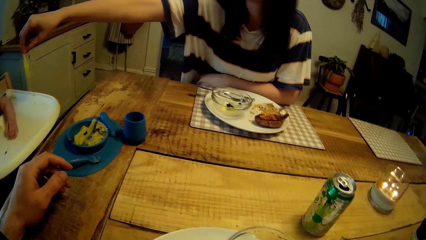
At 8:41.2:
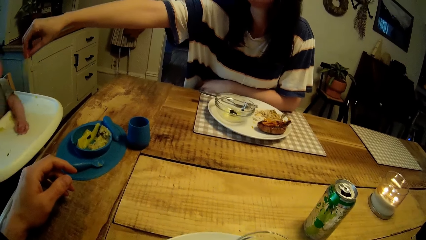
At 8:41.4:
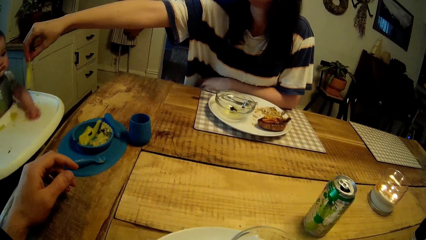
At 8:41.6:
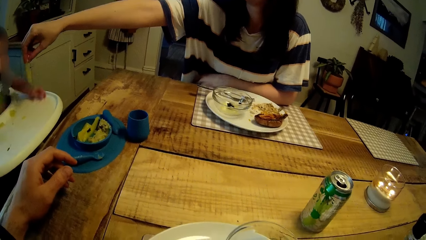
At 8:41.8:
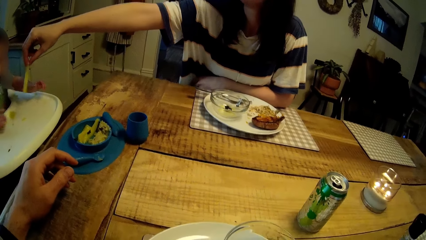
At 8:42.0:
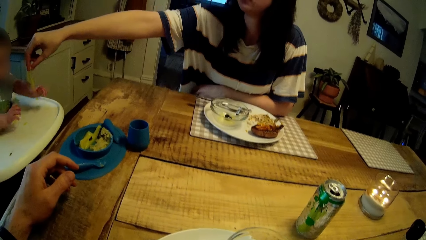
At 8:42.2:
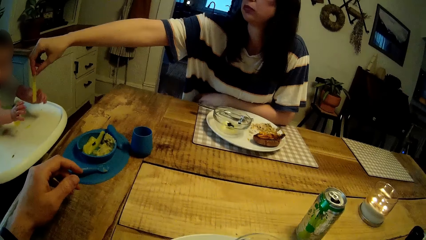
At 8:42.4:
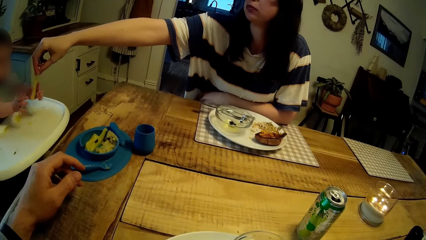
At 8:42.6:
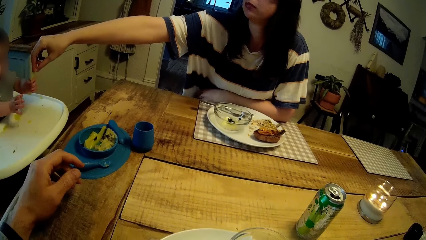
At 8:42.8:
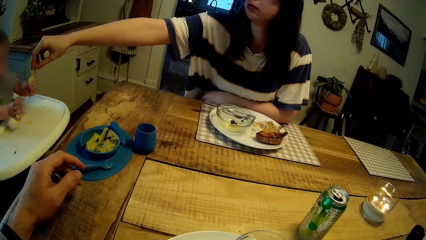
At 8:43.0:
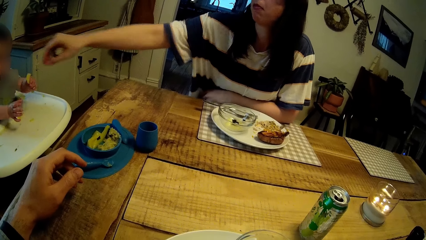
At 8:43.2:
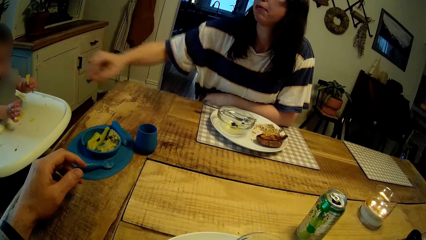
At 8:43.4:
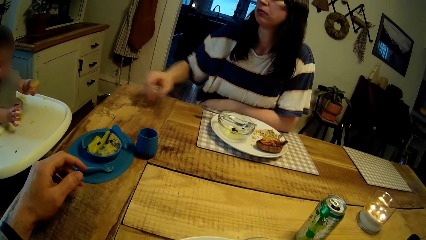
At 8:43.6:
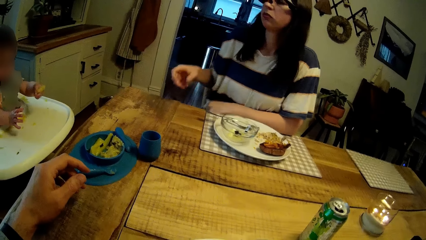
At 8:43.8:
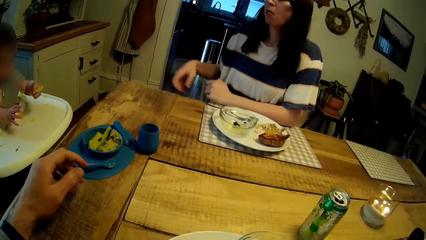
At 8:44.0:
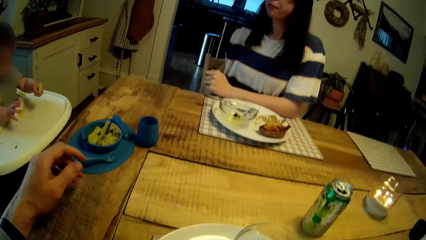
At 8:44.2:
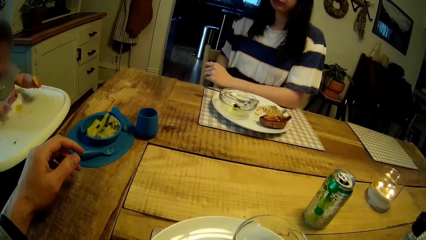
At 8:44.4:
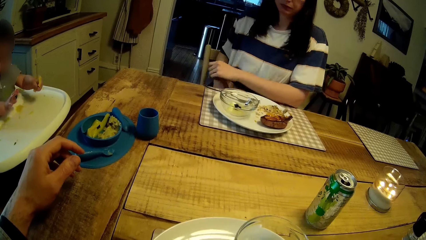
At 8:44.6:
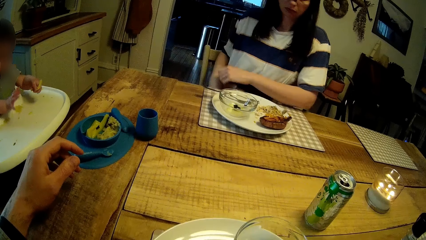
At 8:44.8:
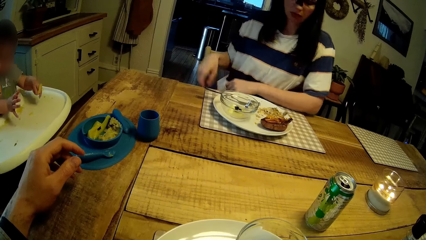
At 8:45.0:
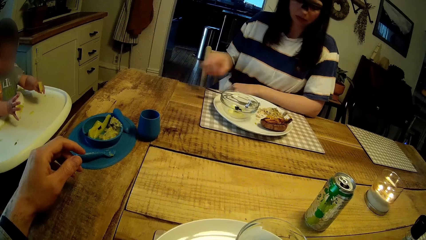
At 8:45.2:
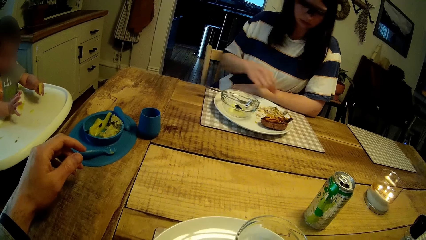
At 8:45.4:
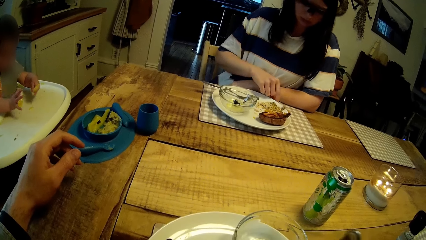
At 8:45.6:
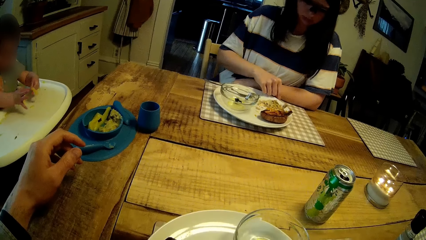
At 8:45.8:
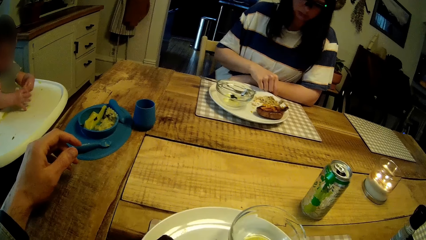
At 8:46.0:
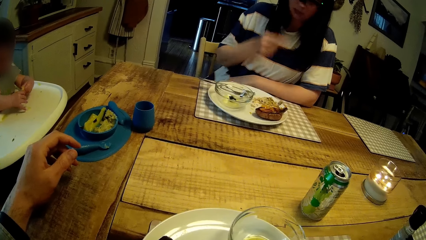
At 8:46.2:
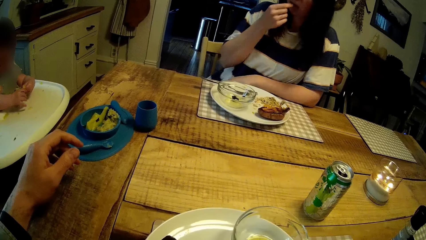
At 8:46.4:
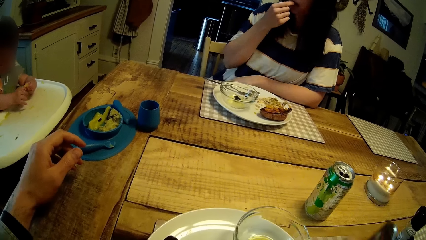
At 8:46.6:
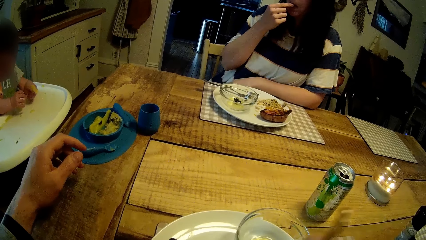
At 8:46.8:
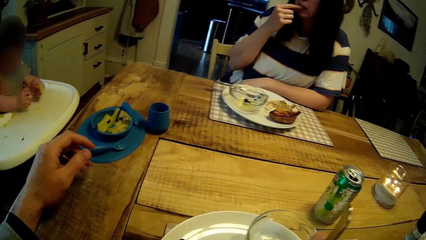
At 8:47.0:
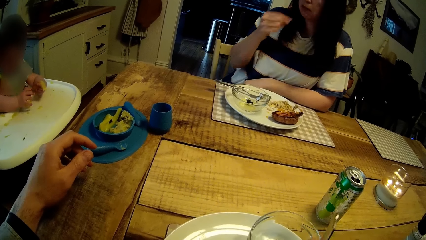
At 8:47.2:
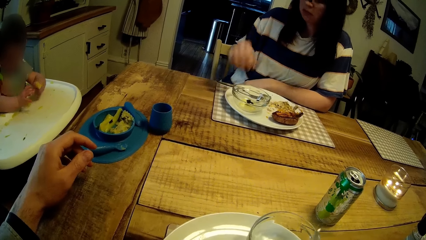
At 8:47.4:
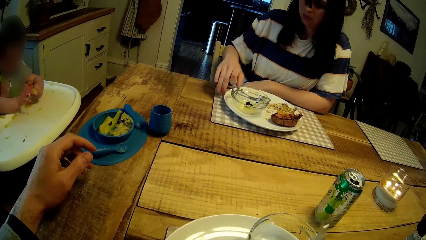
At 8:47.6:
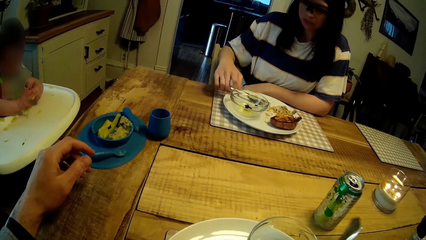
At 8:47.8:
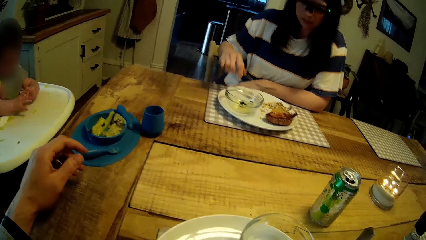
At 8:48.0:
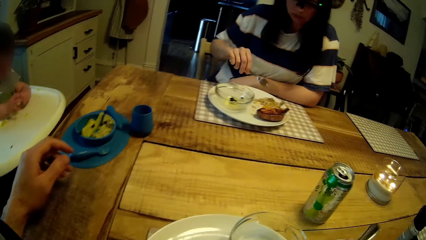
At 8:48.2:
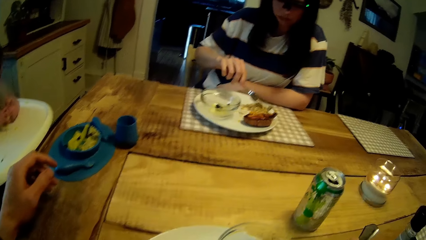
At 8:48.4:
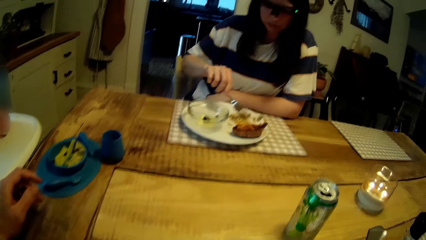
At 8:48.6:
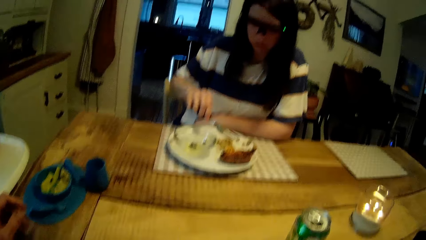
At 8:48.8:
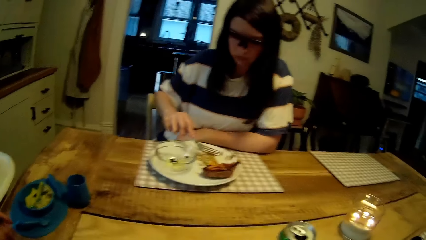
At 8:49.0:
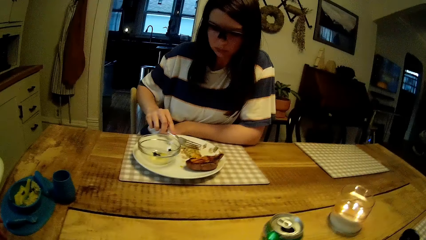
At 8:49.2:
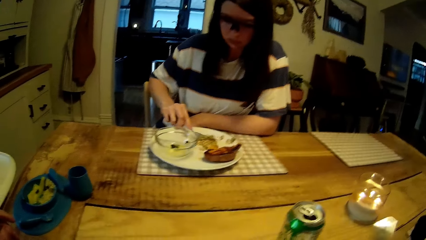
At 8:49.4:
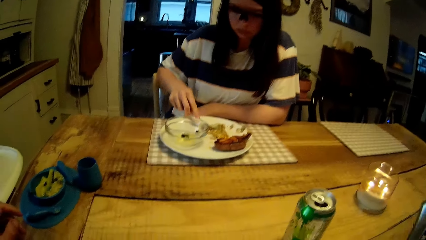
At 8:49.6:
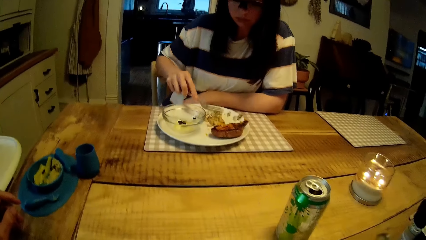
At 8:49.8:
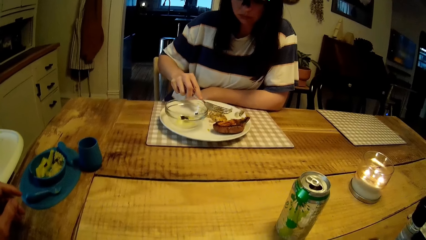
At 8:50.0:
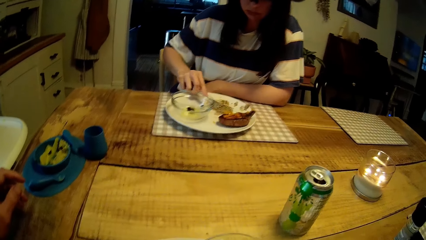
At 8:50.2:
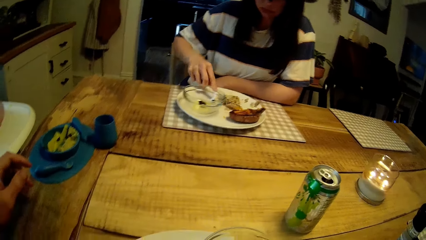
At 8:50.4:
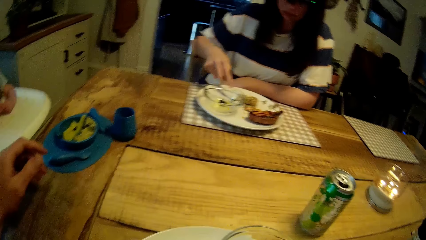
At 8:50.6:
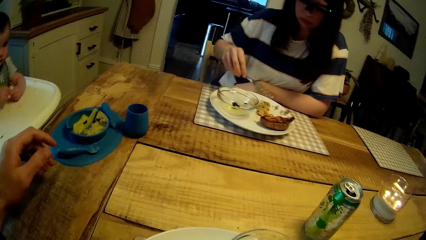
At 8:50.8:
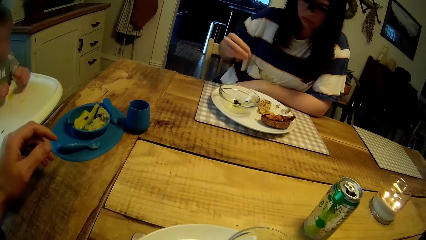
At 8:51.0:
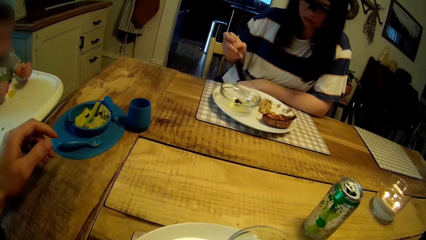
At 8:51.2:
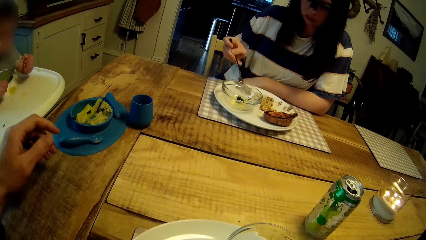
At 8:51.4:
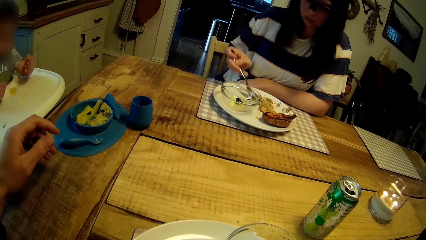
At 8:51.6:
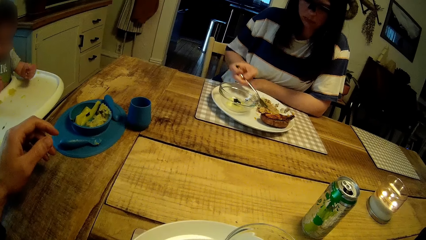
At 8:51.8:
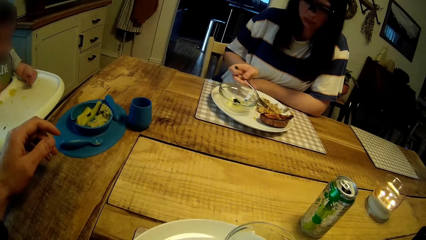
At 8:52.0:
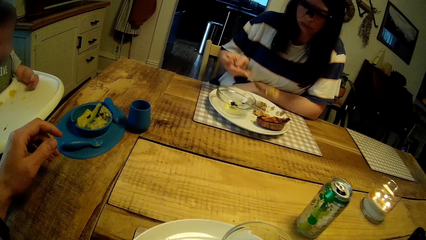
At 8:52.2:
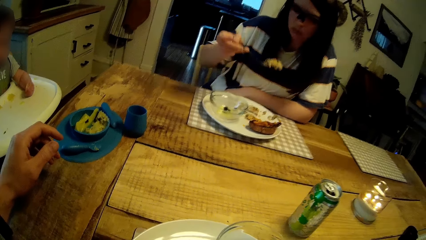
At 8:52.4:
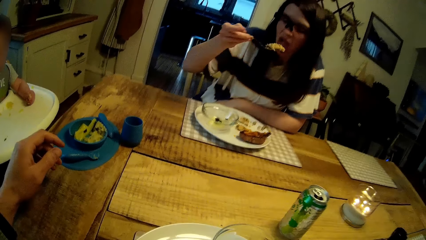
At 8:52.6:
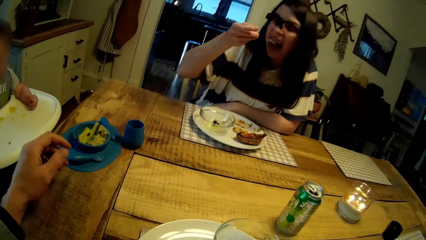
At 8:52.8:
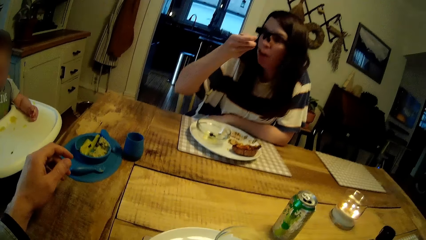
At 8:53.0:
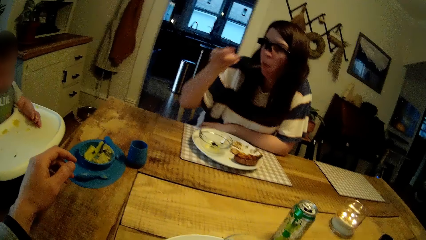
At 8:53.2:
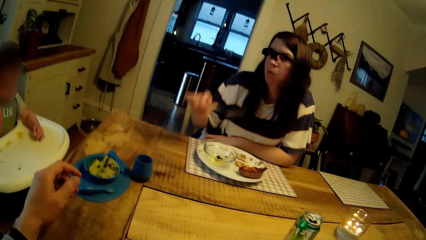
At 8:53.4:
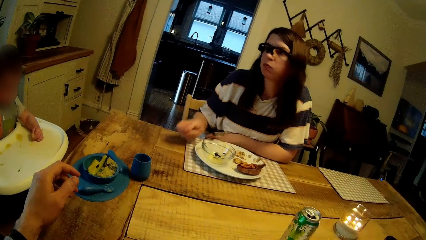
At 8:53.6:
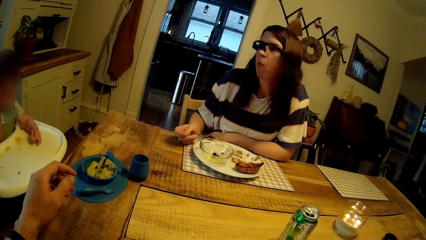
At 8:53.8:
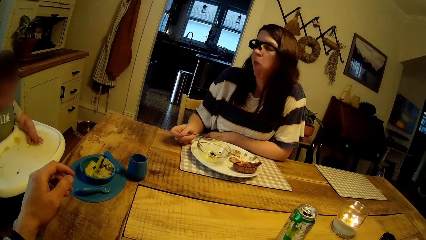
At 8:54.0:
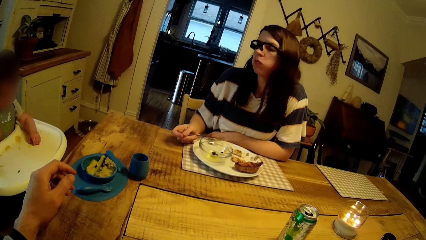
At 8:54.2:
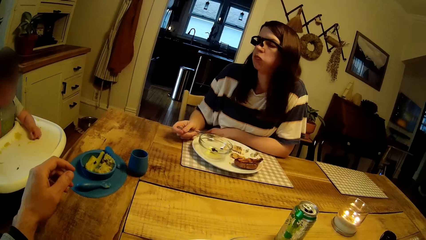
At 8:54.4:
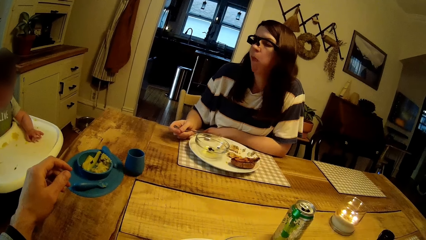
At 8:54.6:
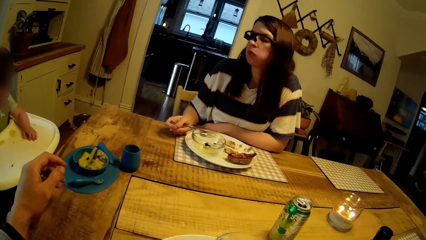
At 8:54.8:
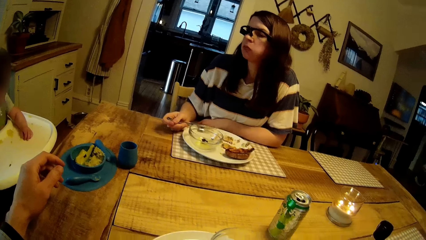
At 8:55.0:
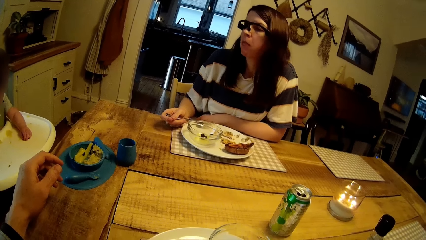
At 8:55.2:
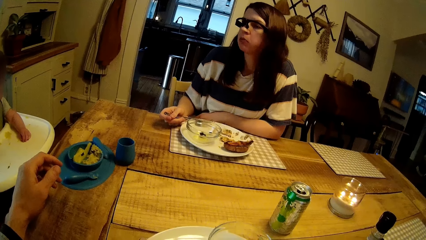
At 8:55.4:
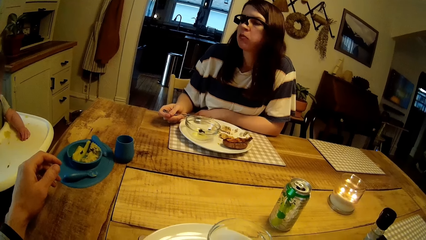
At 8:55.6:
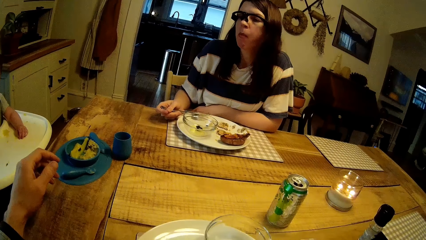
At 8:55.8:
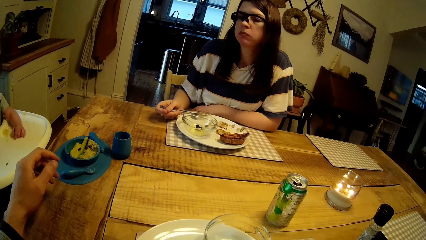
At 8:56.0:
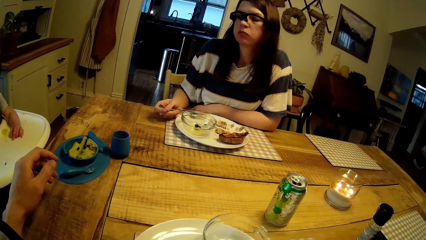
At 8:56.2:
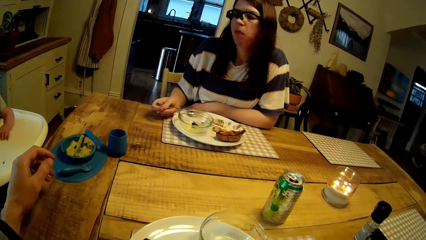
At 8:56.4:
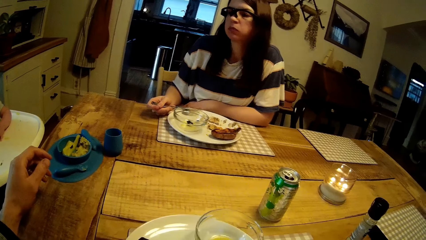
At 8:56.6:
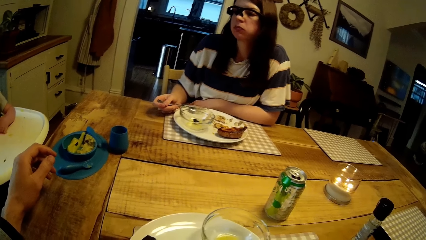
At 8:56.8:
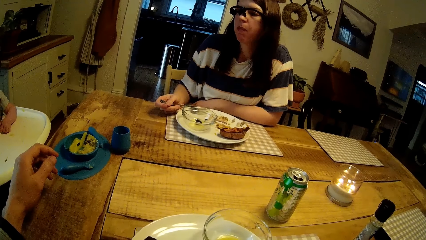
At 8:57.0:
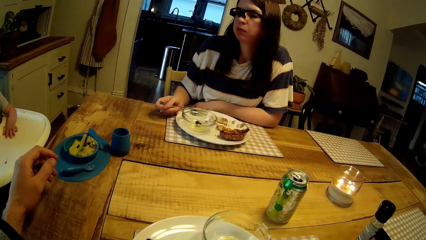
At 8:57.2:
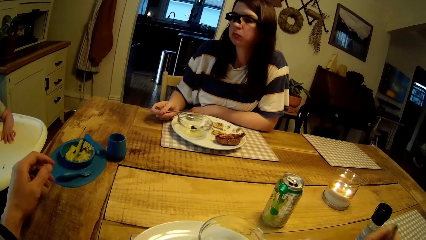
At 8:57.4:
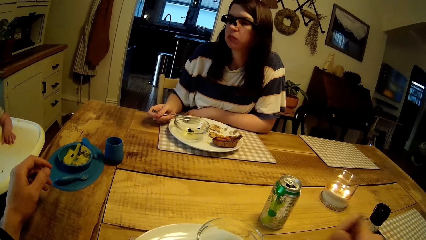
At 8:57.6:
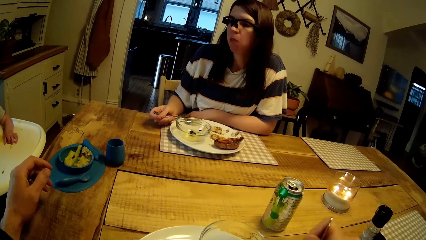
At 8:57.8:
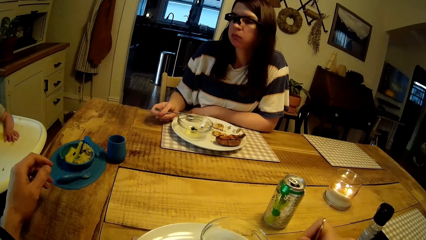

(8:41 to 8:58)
A child takes the food. A woman picks up the fork or spoon from her plate with her right hand. She eats egg from the plate with the fork in her right hand. She takes the food with the spoon. She eats the food.
